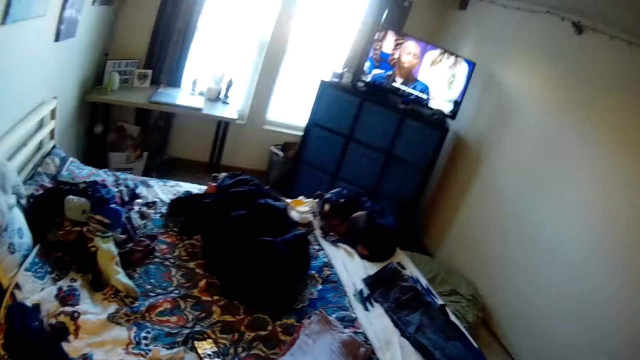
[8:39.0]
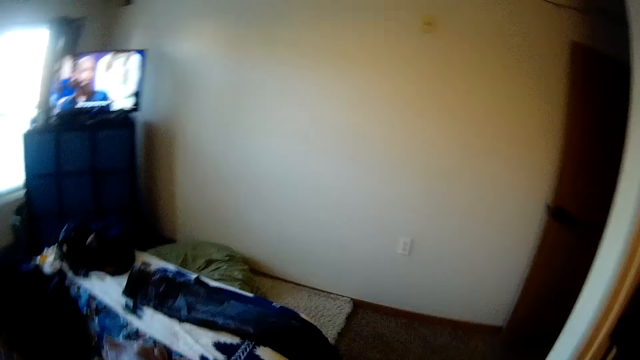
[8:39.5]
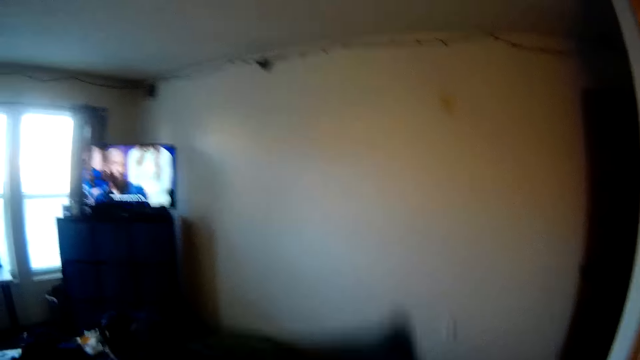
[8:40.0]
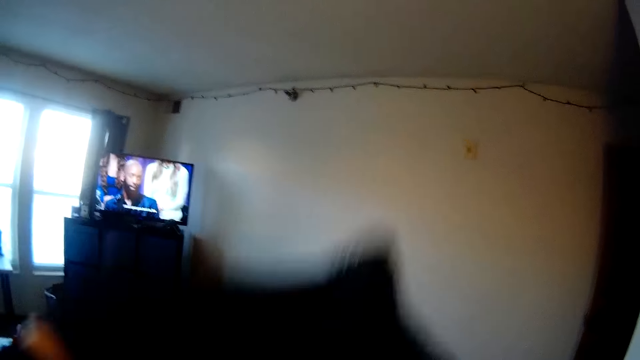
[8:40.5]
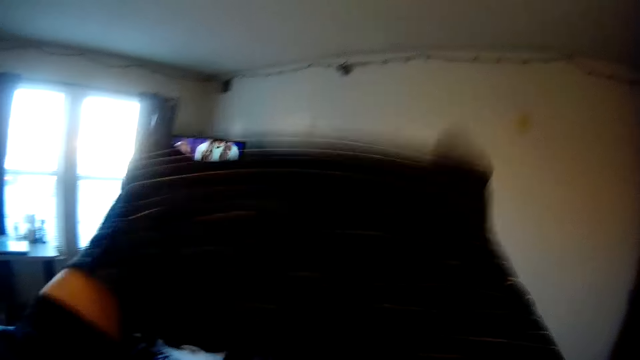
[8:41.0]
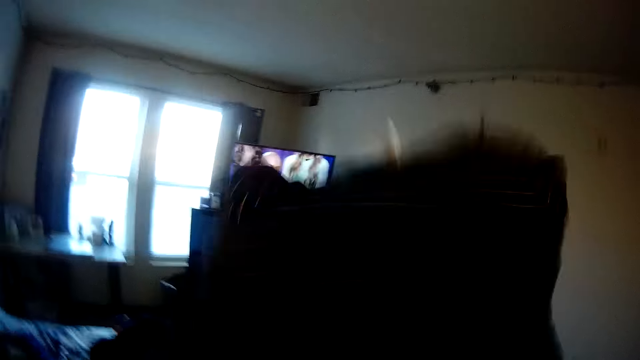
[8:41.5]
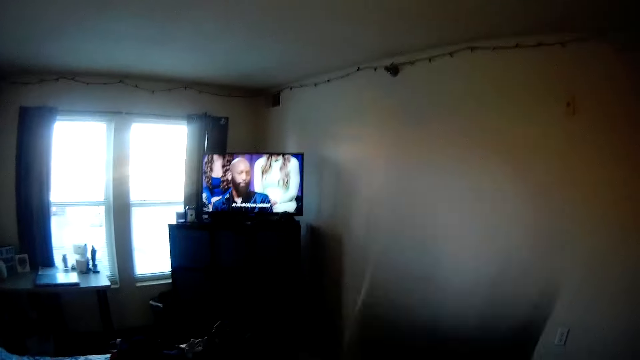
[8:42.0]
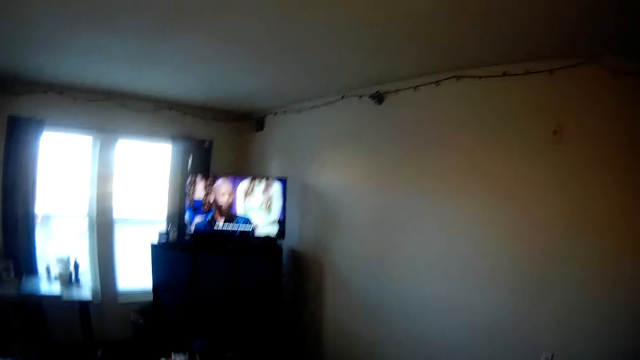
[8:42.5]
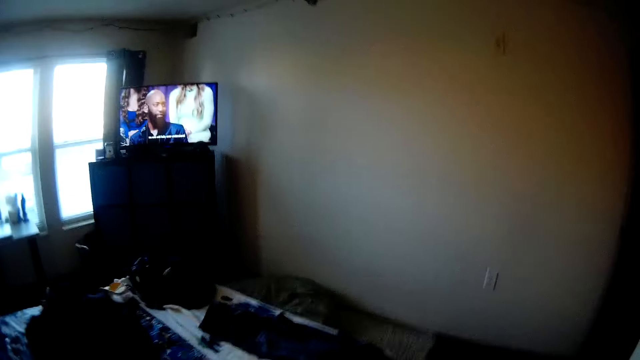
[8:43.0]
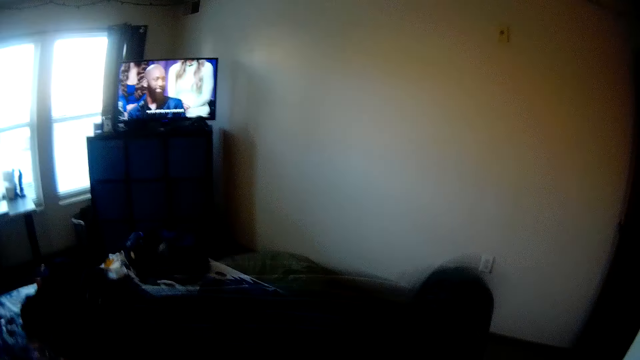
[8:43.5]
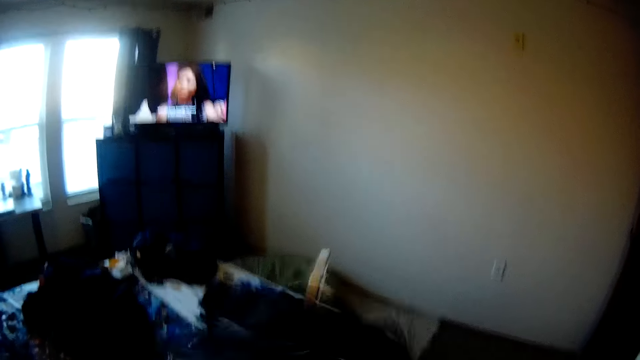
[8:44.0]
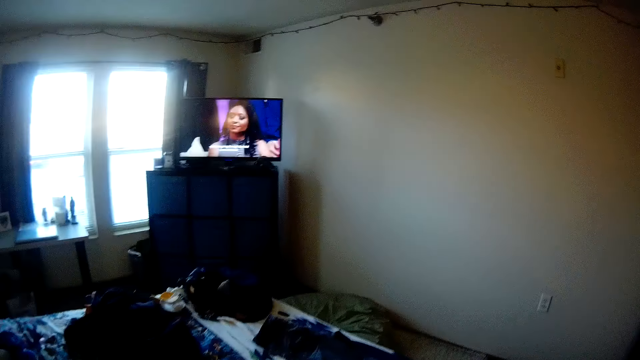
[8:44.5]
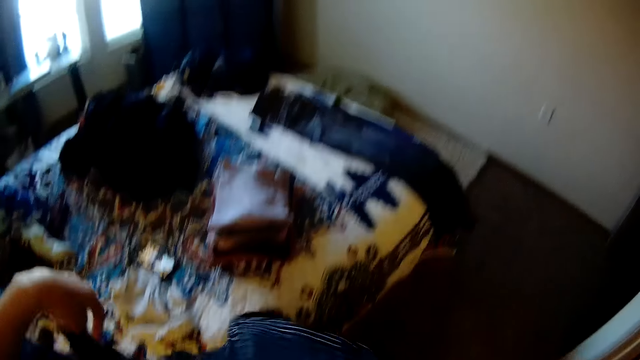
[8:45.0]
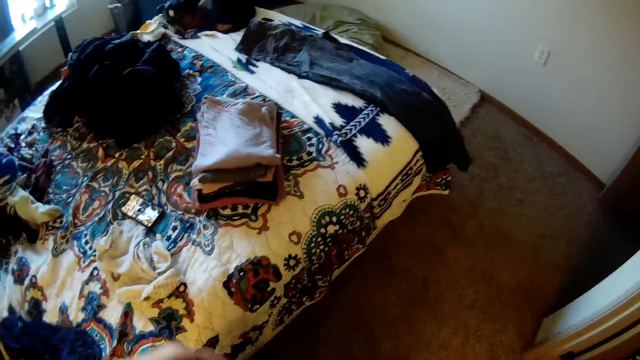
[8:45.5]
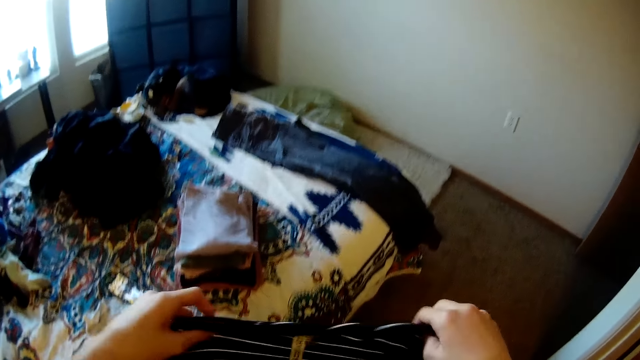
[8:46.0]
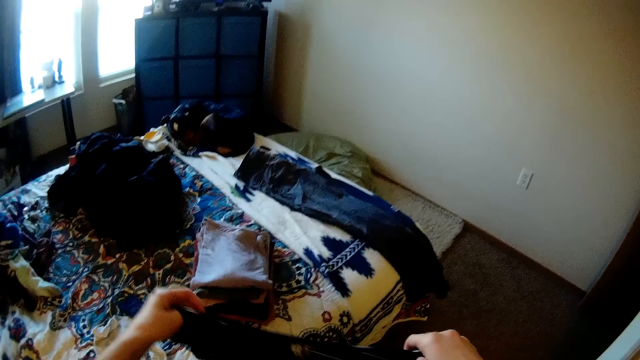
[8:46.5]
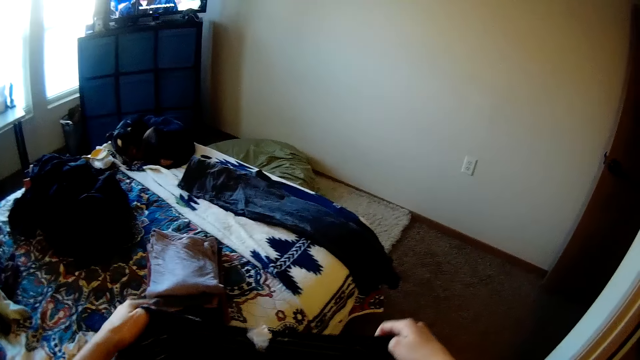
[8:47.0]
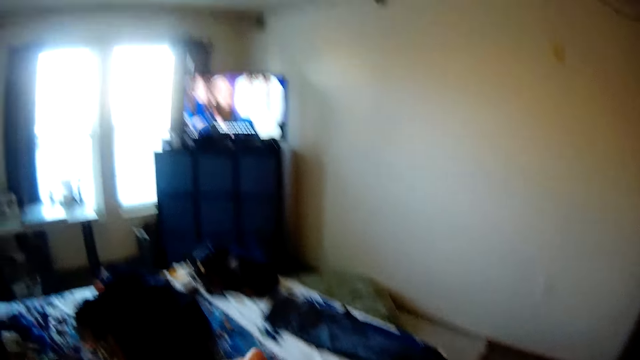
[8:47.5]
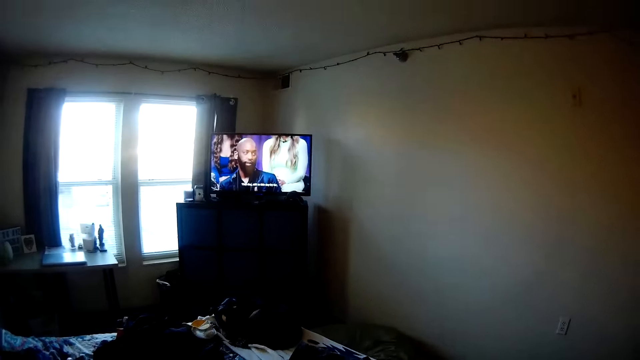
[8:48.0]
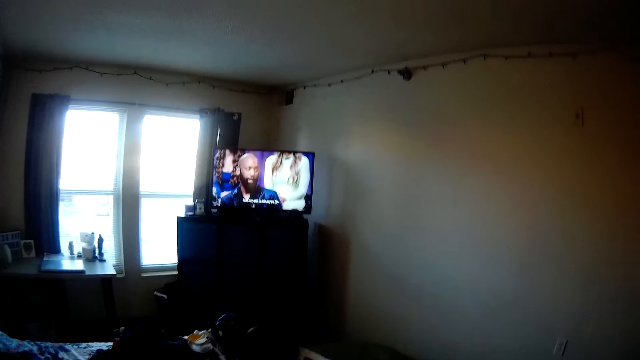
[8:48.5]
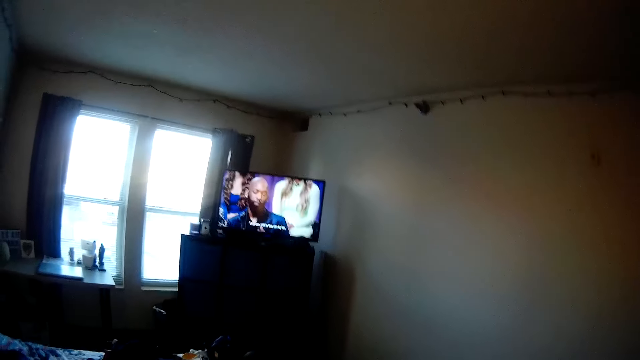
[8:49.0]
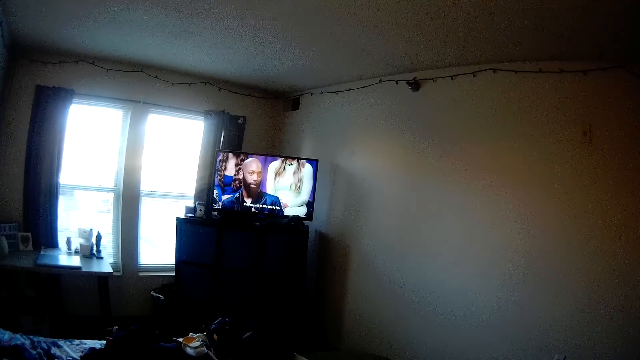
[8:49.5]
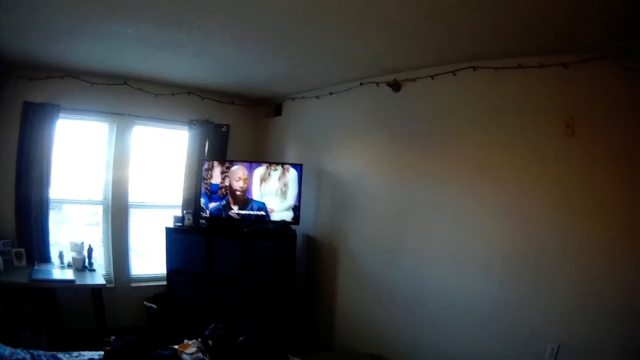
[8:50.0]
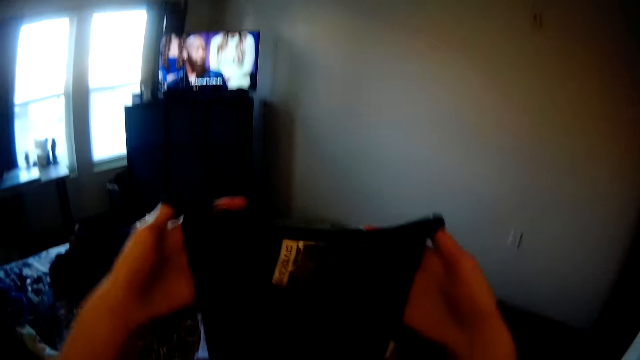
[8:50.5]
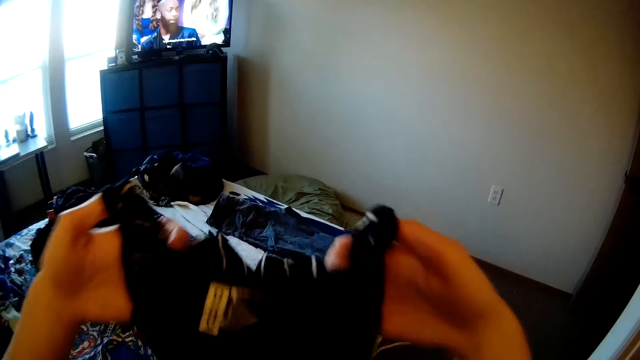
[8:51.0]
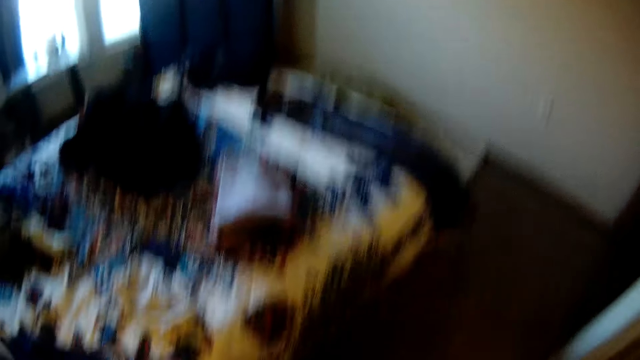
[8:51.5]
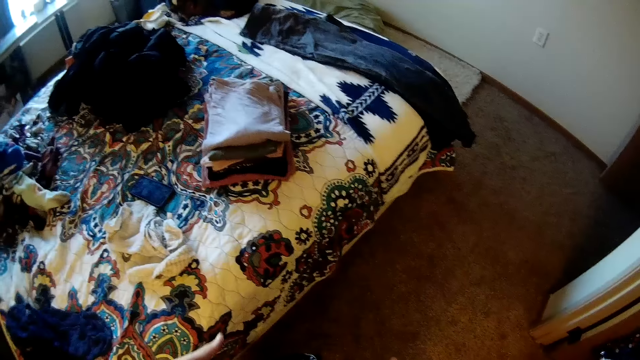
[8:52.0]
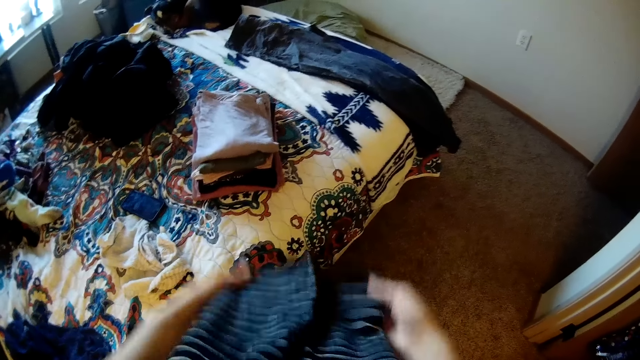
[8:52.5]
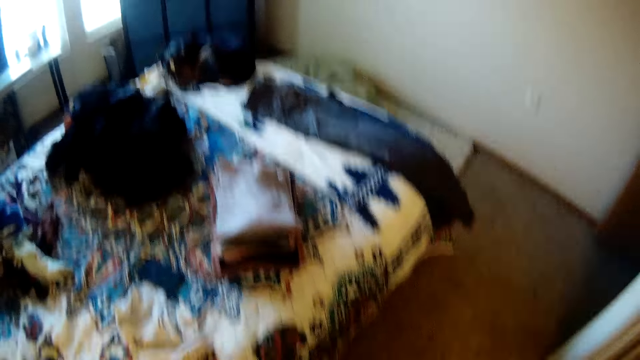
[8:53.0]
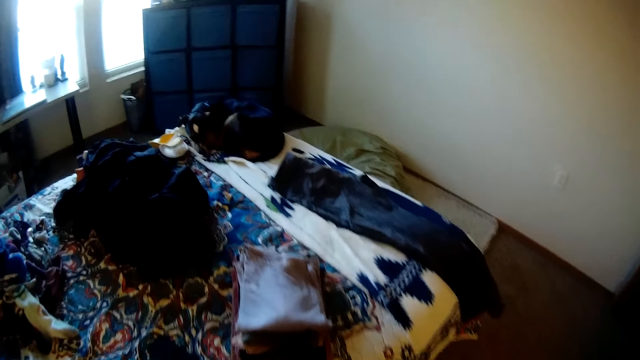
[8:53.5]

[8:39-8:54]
The camera wearer shakes the cloth. They hold the cloth. They fold the cloth. They look at the folded cloths.

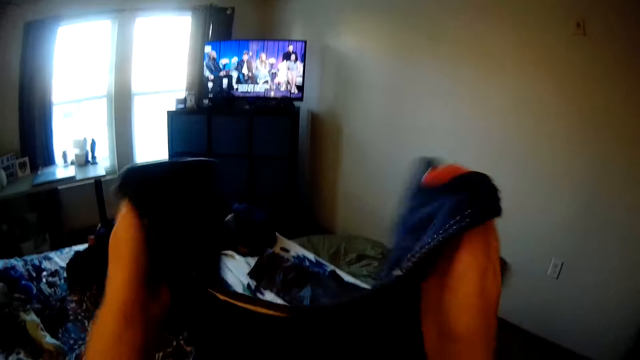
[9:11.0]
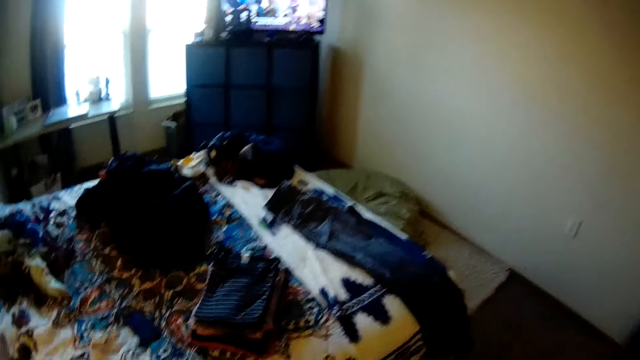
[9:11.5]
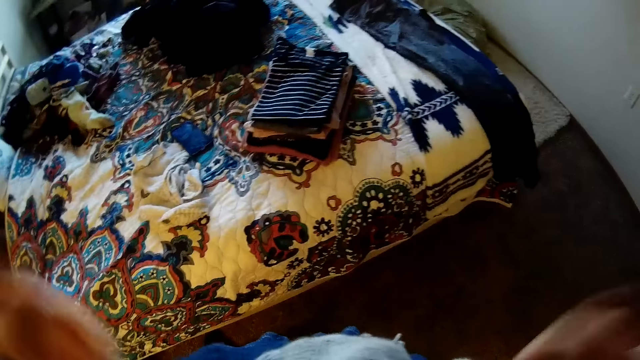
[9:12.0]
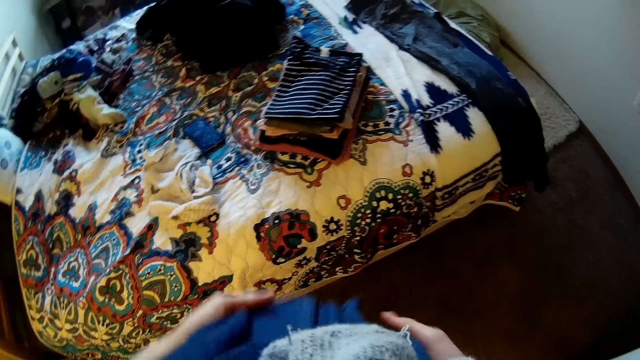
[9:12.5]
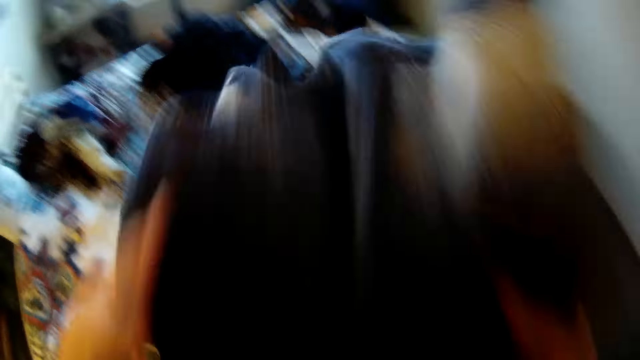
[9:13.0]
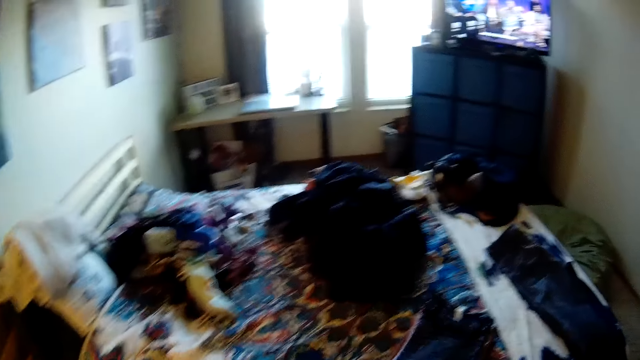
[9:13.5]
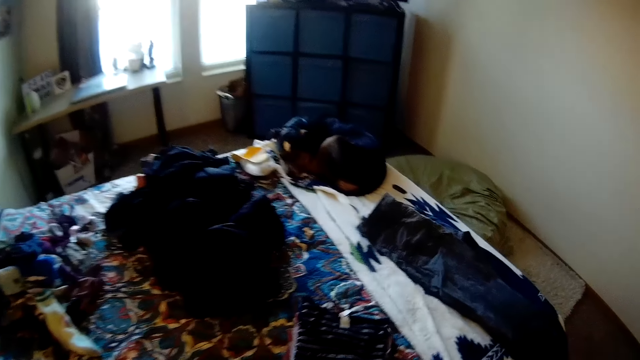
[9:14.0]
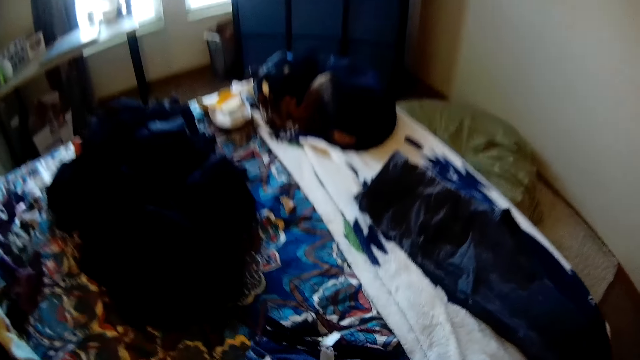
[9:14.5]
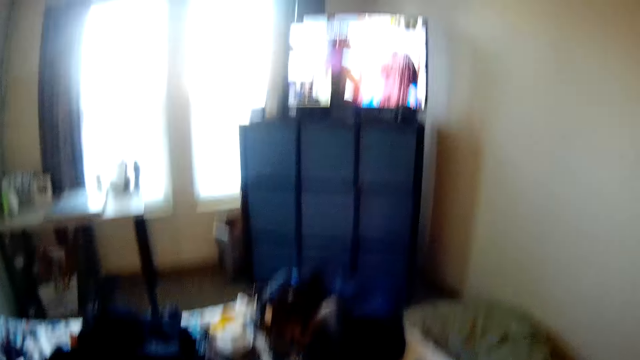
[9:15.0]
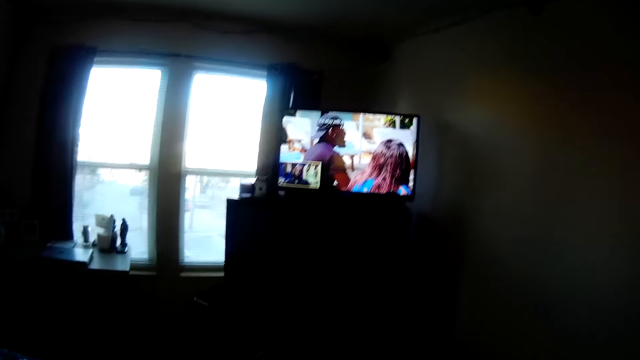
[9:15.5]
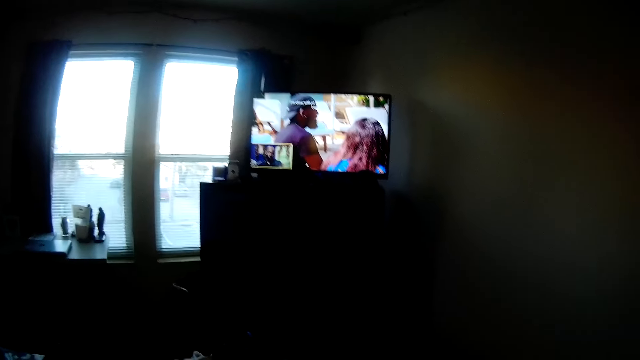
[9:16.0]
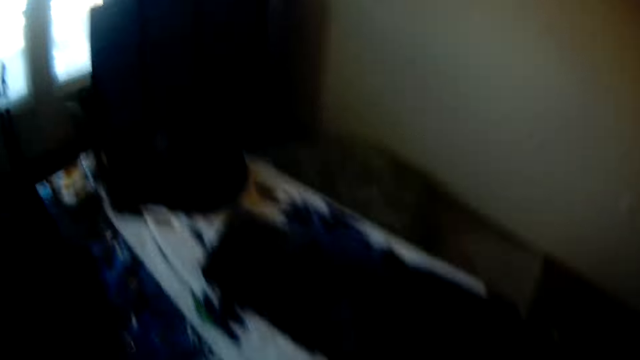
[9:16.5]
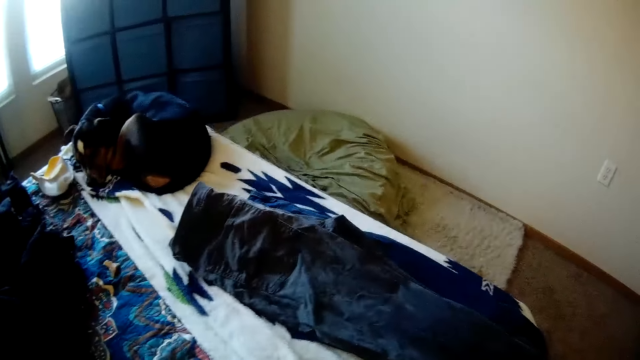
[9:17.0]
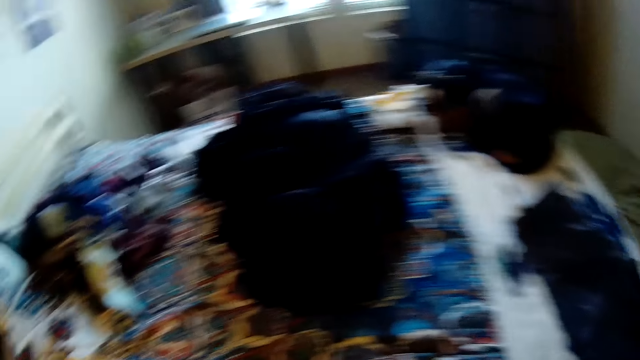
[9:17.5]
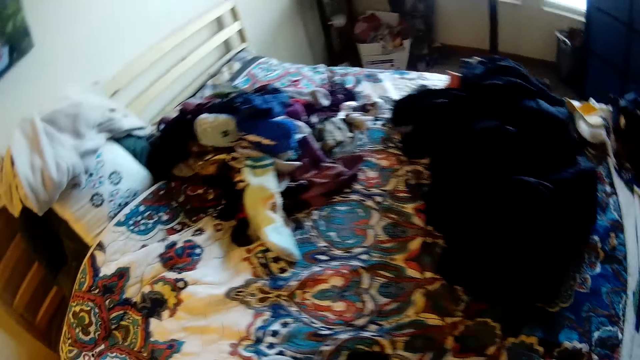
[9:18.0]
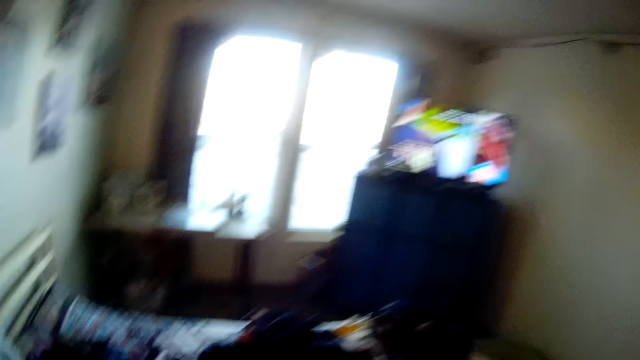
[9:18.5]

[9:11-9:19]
The camera wearer holds the cloth. They fold the shirt. They place the shirt on a stack of clothes on the bed. They watch the television. They look at the dog.
